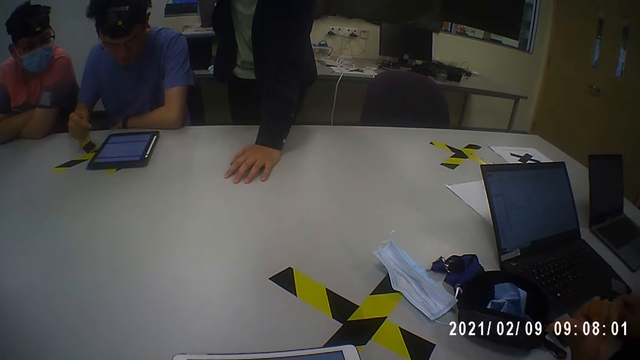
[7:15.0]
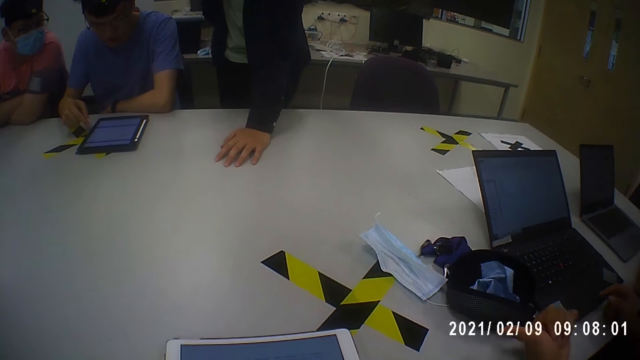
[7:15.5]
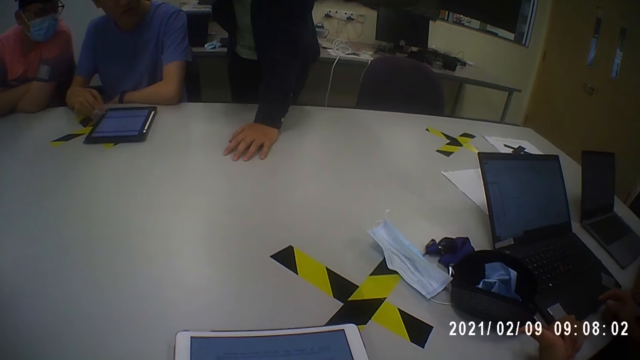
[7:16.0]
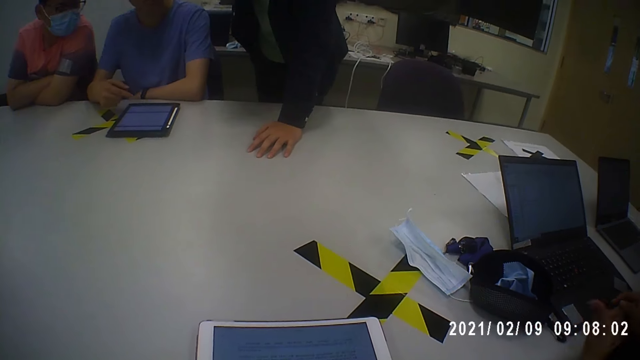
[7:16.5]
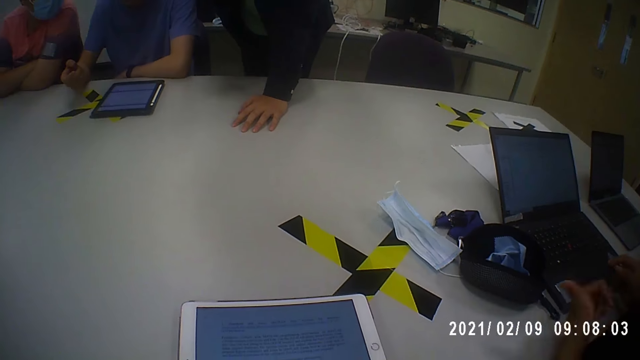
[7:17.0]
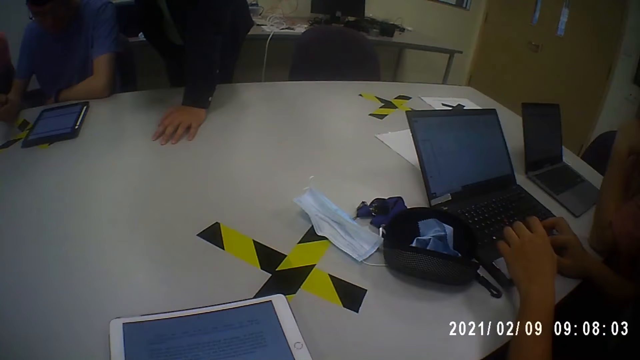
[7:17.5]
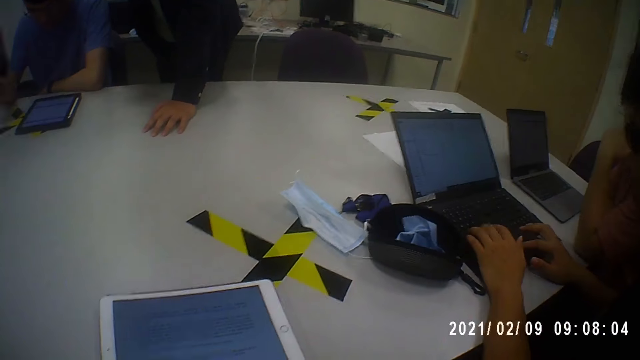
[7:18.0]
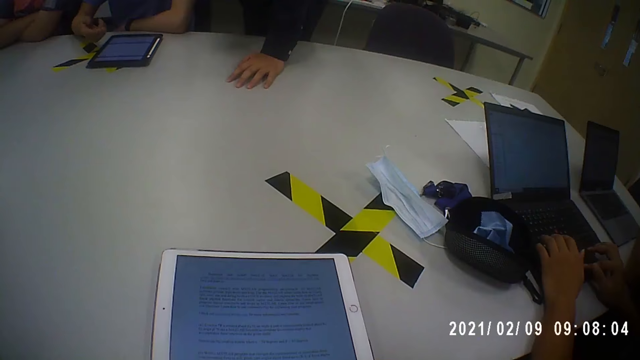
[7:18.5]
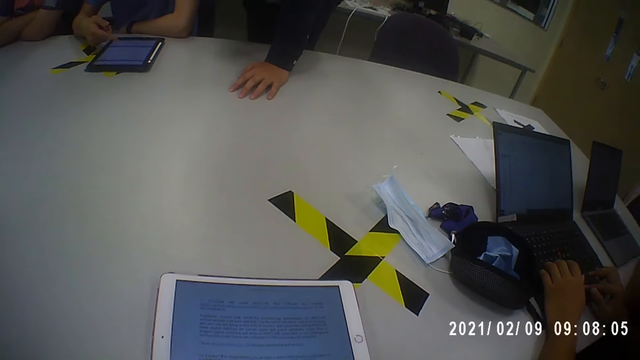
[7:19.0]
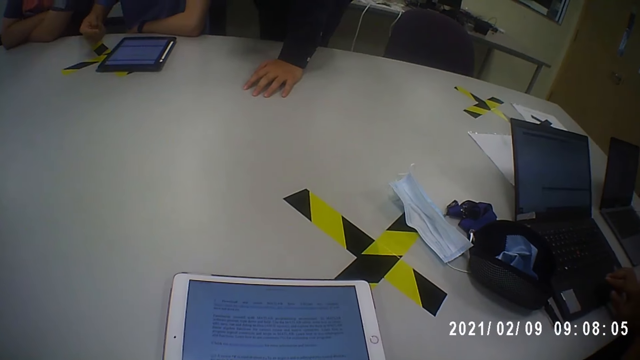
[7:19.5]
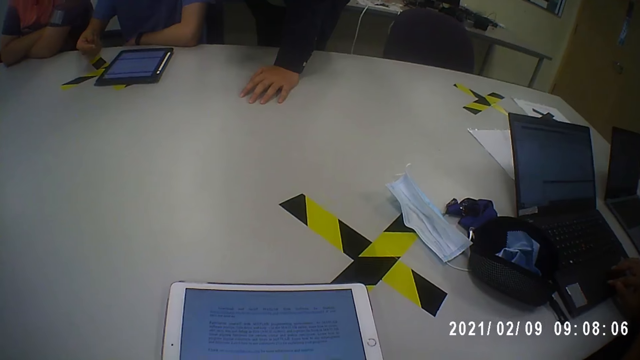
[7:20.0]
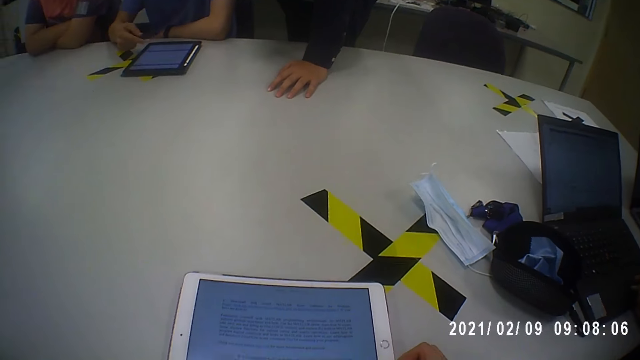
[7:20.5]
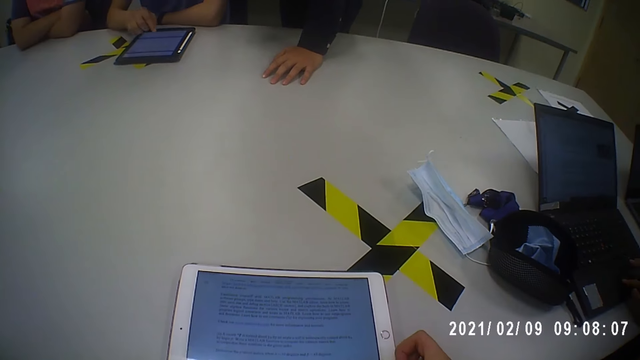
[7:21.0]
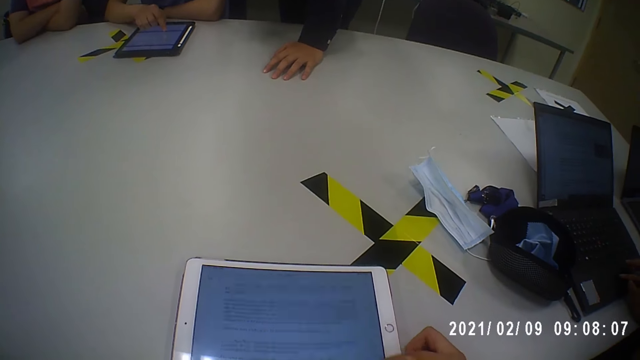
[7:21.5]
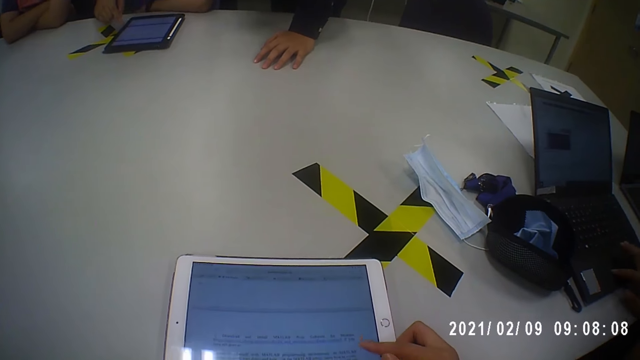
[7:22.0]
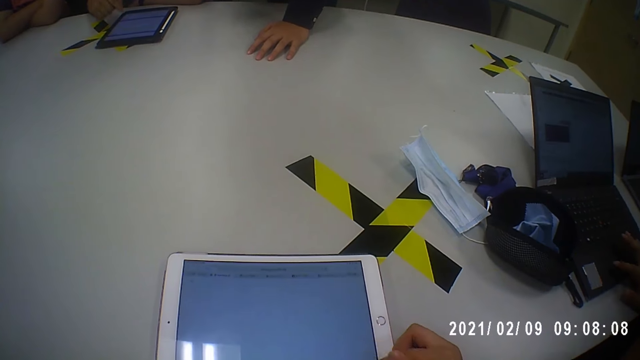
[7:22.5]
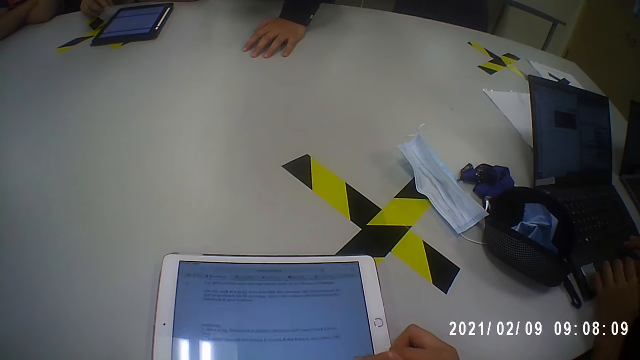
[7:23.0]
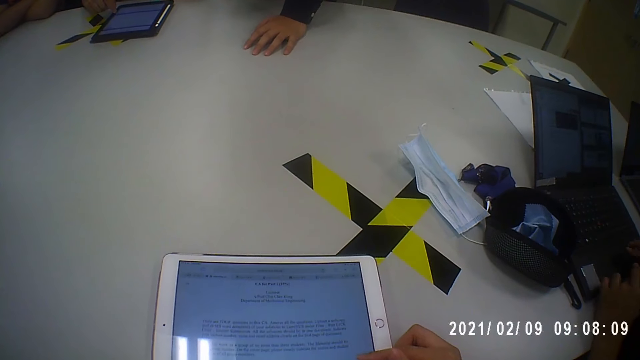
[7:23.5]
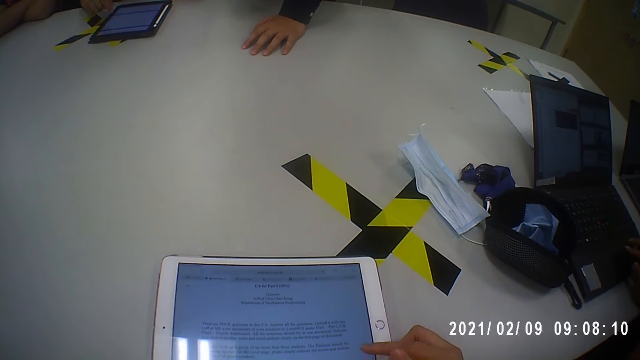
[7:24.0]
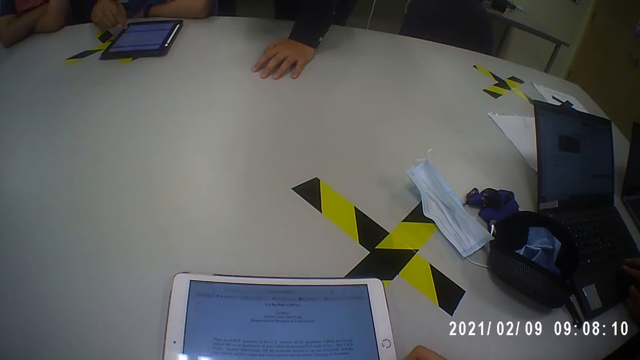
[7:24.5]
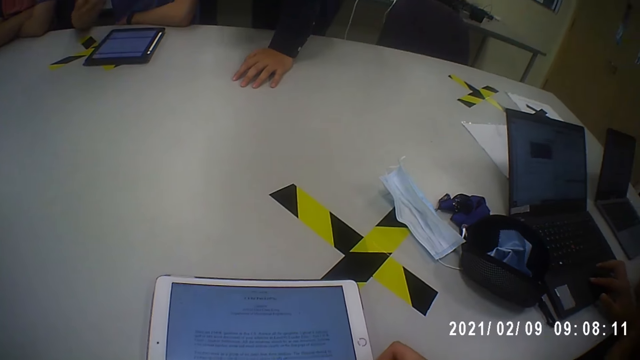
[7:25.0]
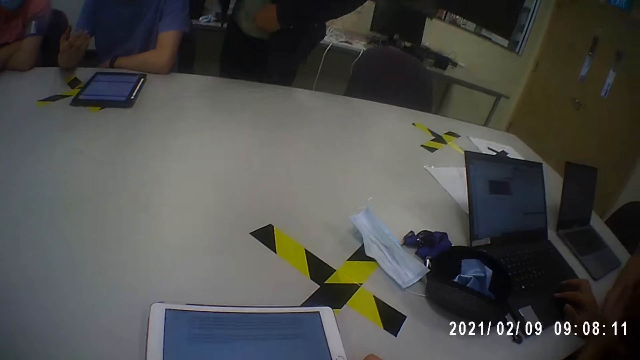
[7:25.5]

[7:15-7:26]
A man touches the tablet. Another man operates the laptop. The camera wearer operates the tablet.

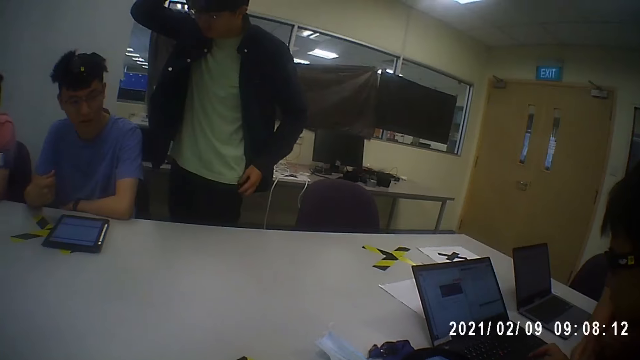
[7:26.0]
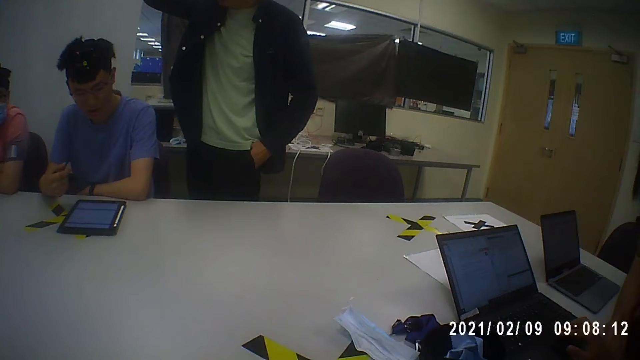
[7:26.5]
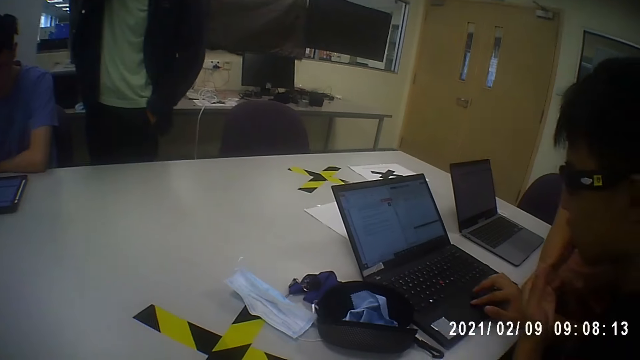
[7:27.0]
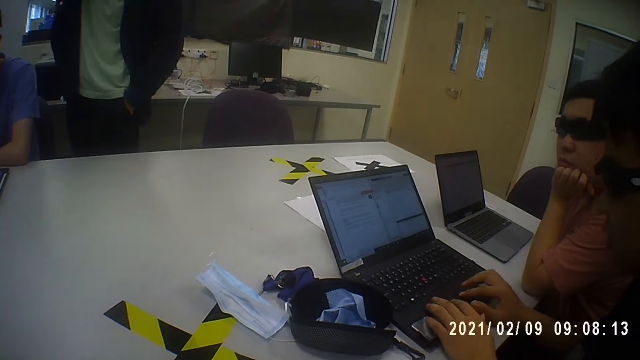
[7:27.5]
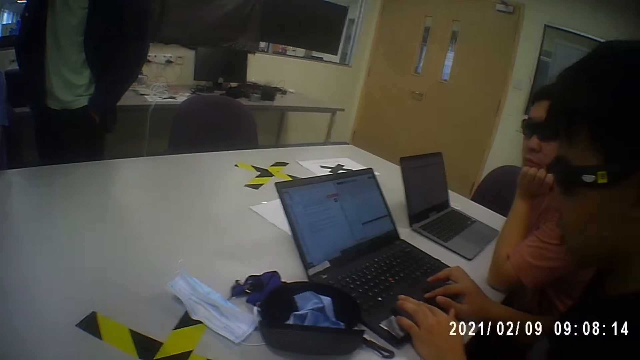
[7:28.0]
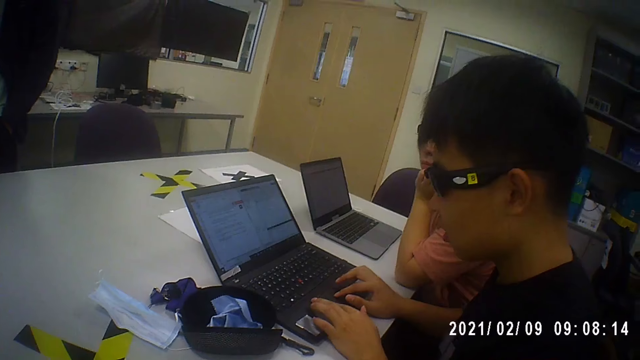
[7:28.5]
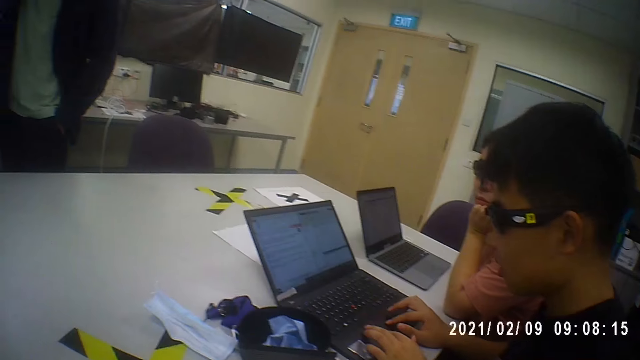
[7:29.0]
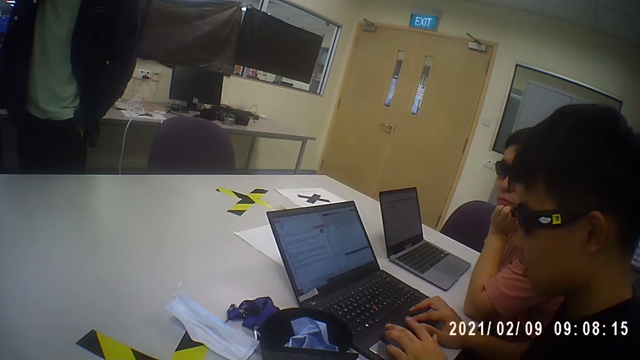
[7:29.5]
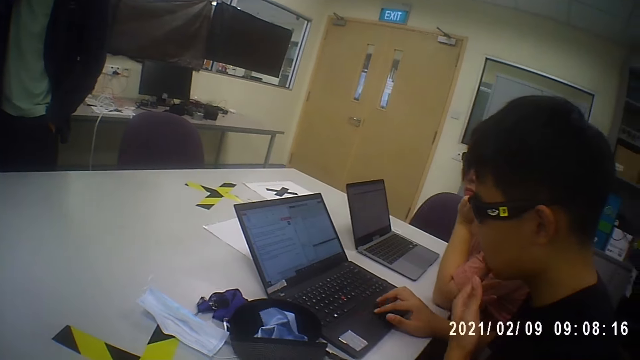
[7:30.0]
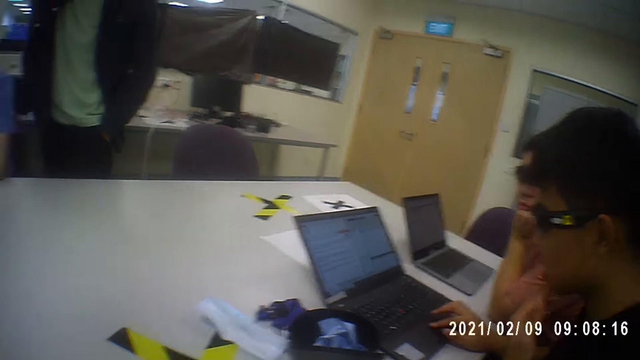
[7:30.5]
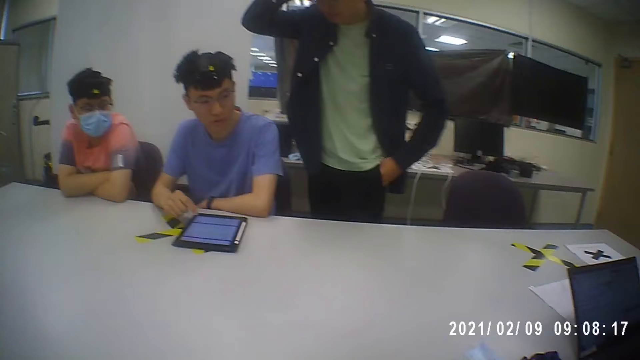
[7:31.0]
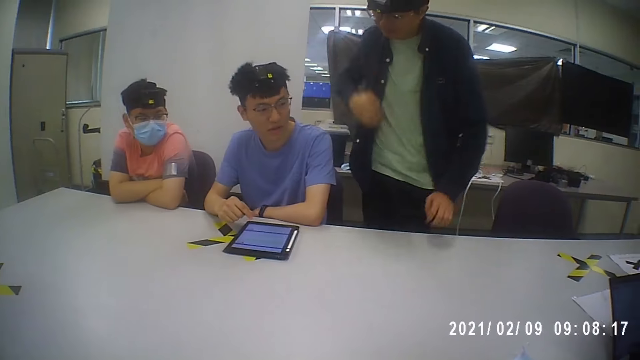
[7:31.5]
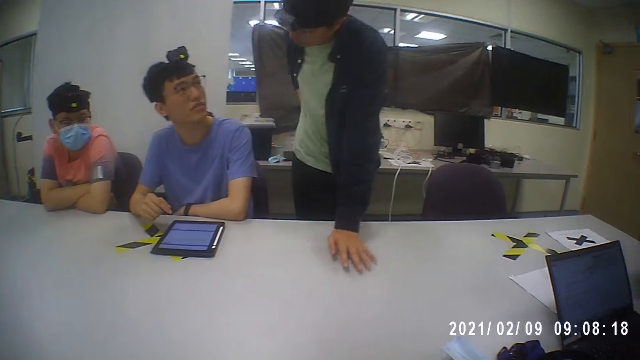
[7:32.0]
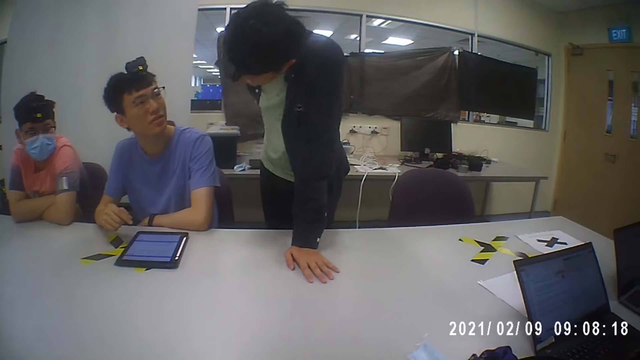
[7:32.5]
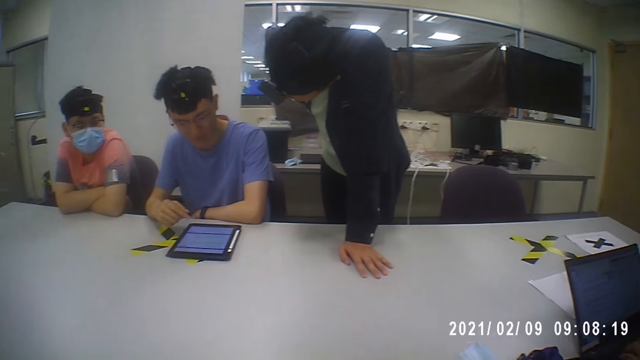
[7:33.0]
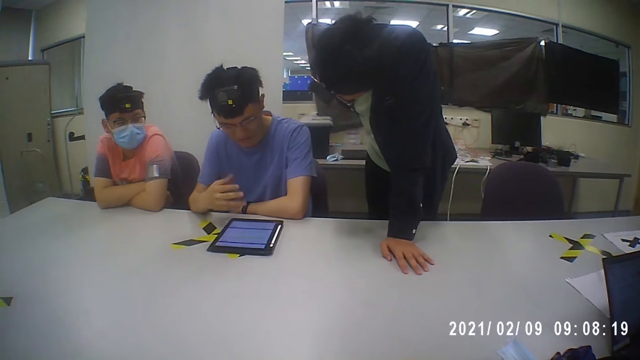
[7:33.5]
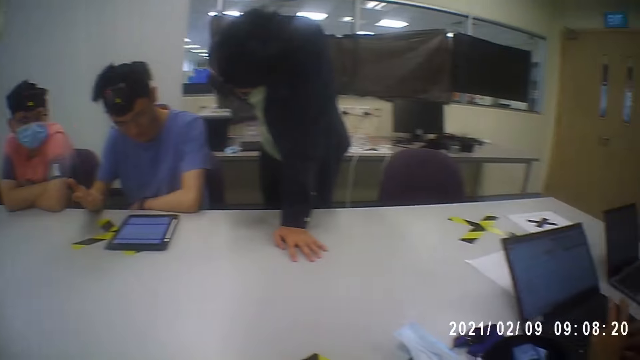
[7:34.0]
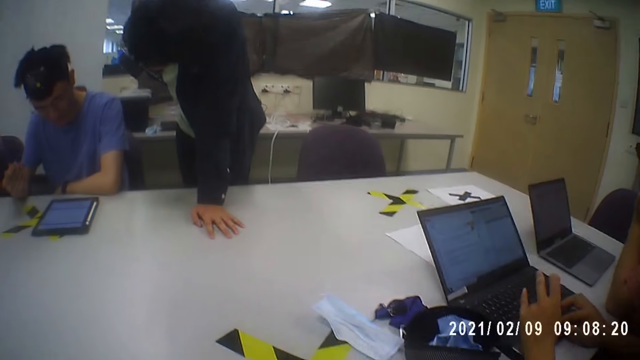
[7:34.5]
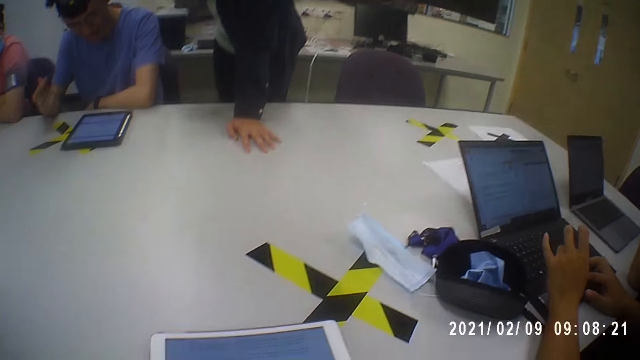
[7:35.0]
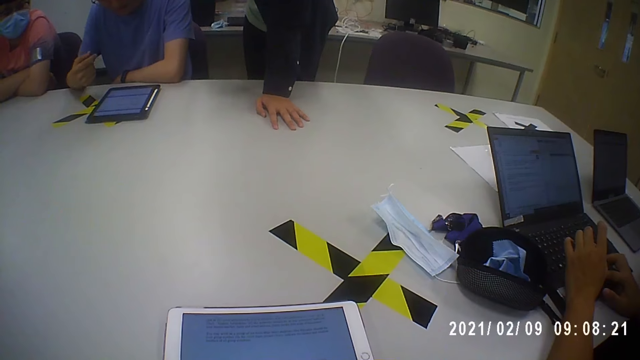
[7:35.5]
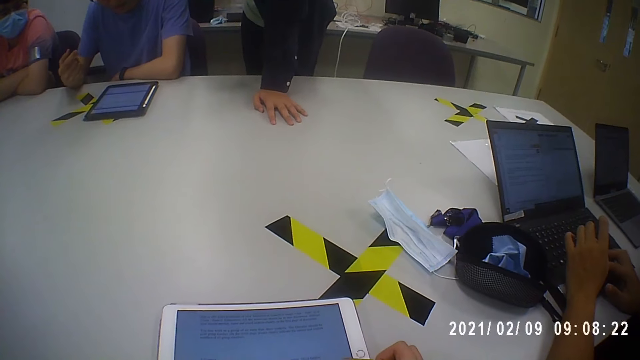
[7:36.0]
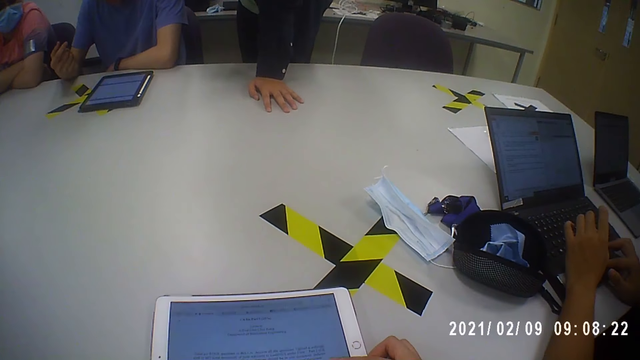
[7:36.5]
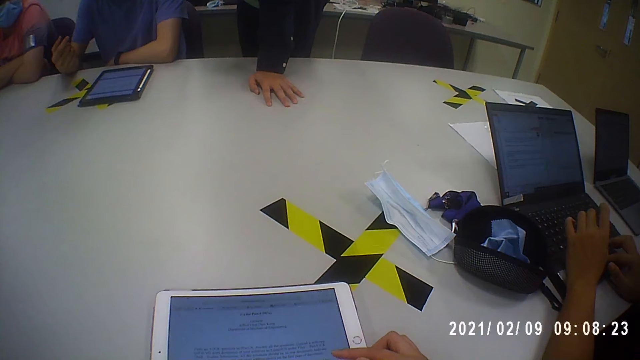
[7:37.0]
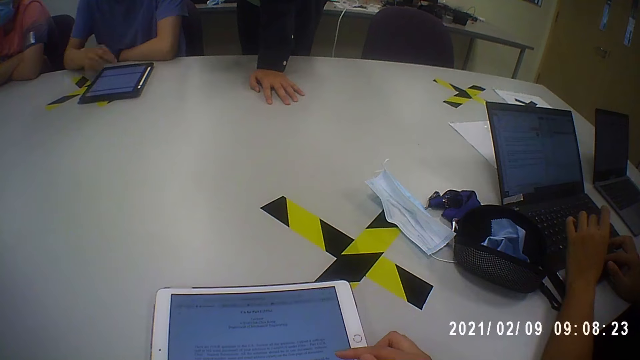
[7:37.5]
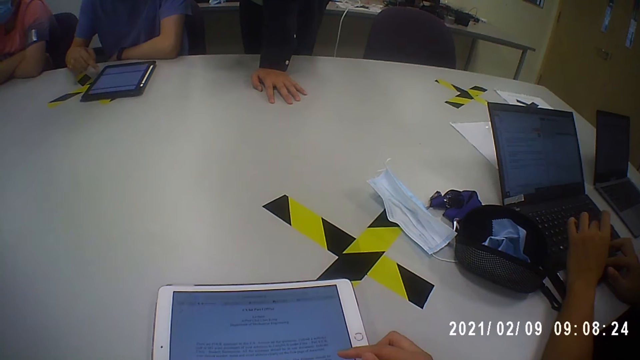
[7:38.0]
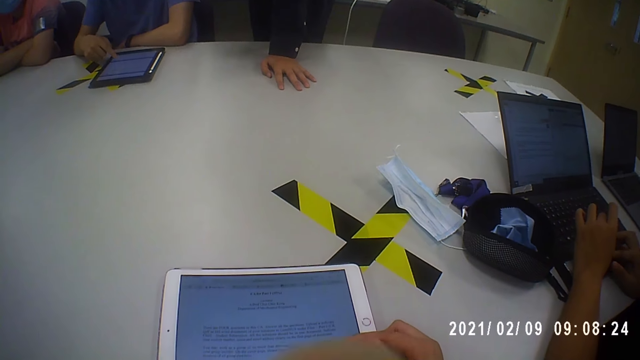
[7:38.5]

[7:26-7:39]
The camera wearer looks around the room. A man fidgets. Another man moves the hand.
